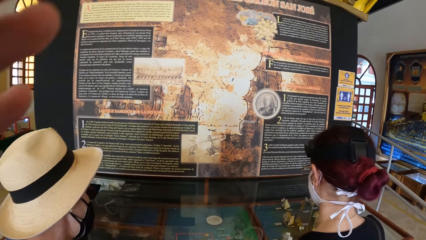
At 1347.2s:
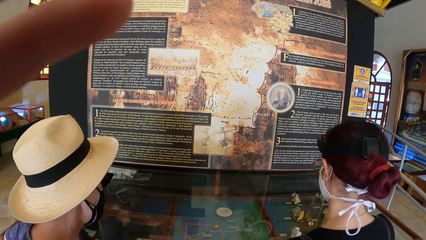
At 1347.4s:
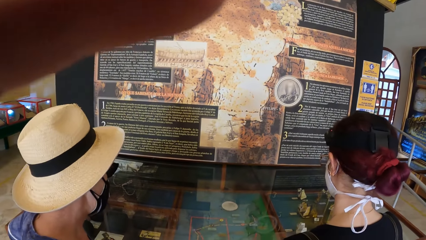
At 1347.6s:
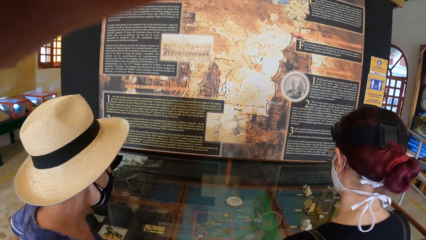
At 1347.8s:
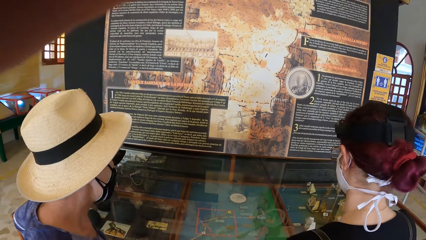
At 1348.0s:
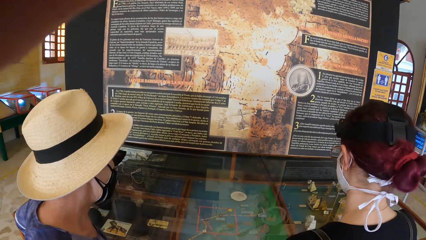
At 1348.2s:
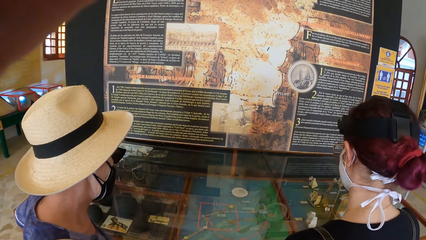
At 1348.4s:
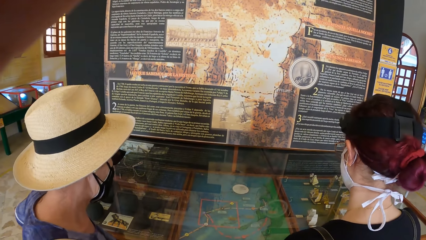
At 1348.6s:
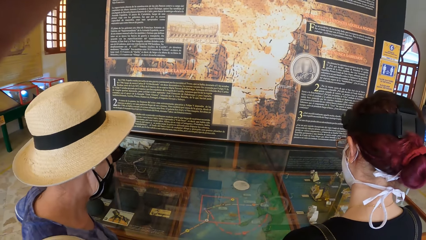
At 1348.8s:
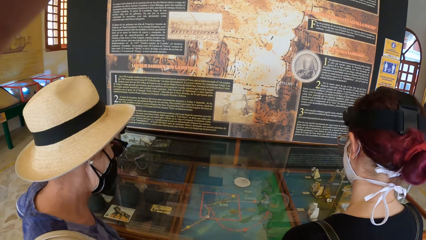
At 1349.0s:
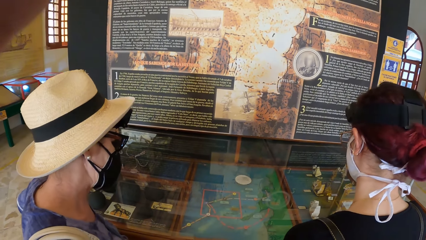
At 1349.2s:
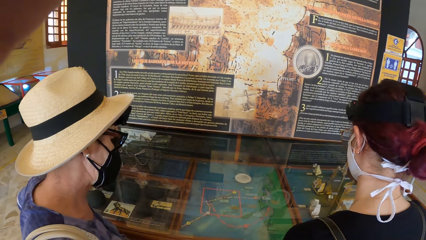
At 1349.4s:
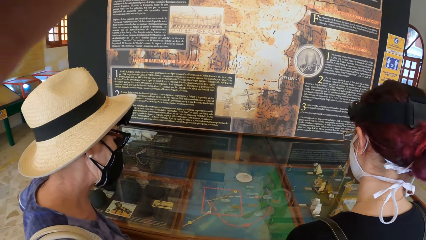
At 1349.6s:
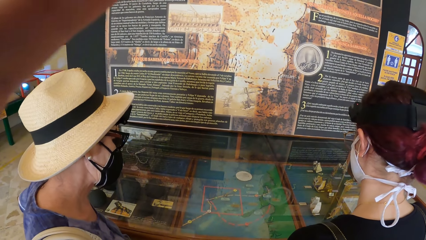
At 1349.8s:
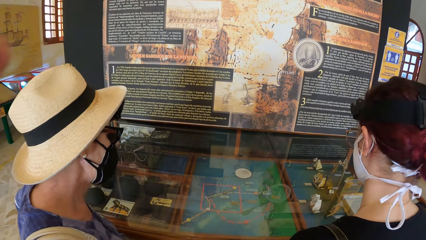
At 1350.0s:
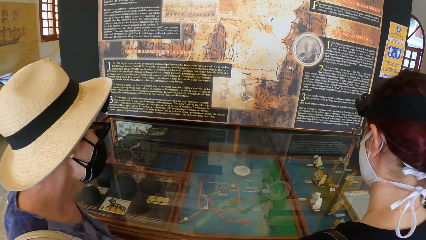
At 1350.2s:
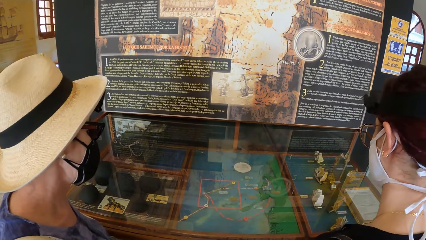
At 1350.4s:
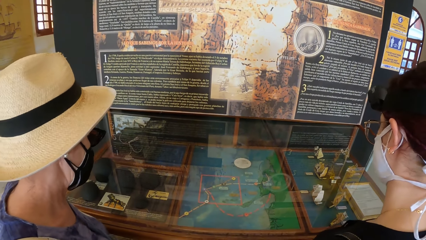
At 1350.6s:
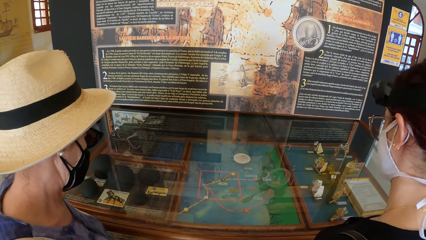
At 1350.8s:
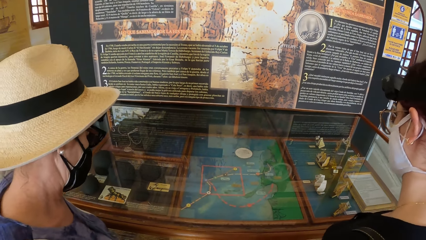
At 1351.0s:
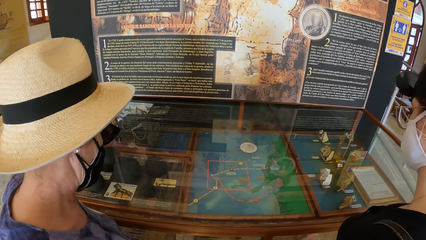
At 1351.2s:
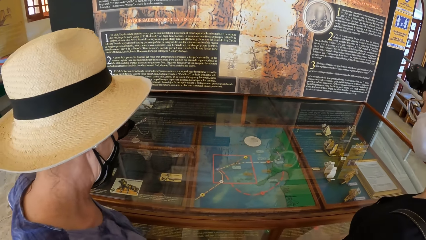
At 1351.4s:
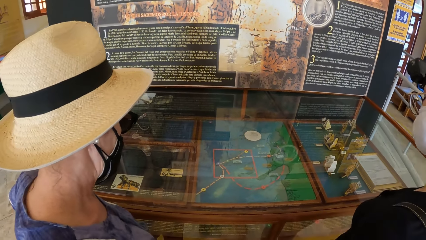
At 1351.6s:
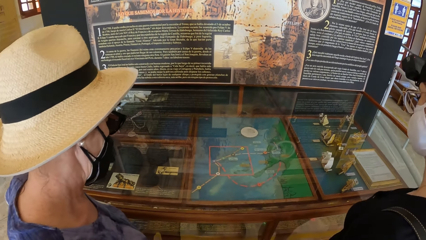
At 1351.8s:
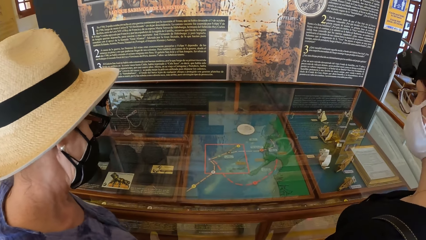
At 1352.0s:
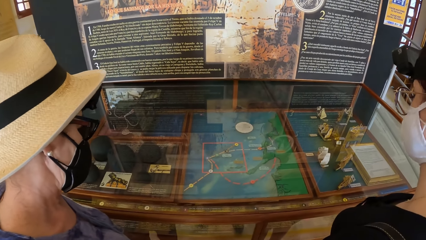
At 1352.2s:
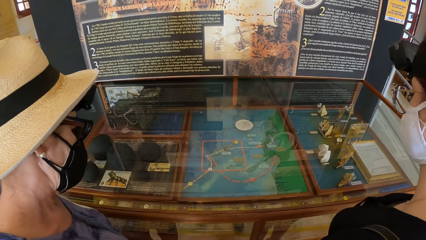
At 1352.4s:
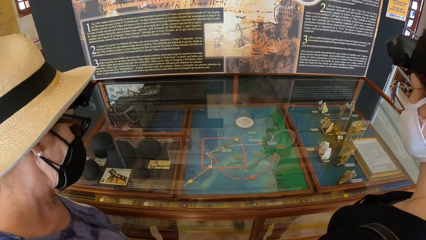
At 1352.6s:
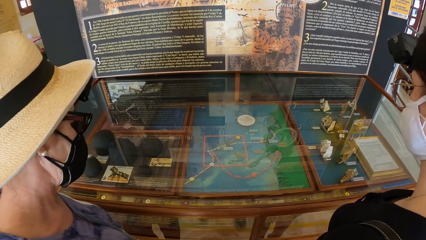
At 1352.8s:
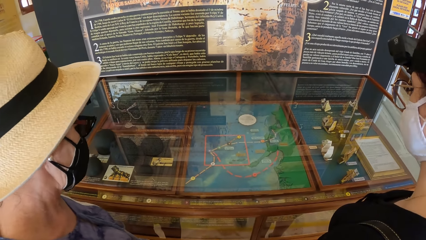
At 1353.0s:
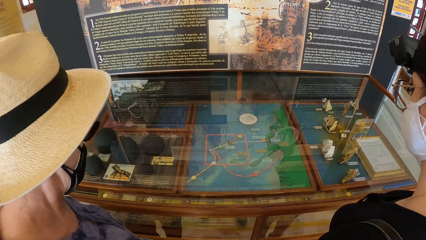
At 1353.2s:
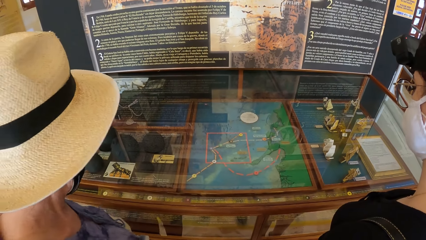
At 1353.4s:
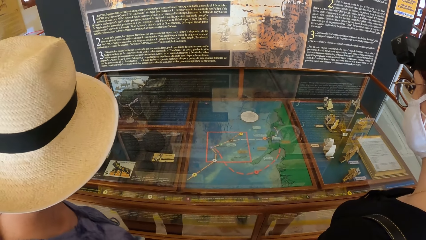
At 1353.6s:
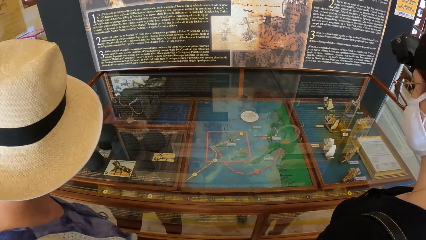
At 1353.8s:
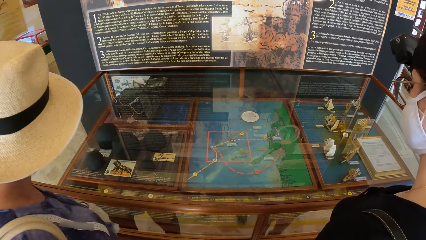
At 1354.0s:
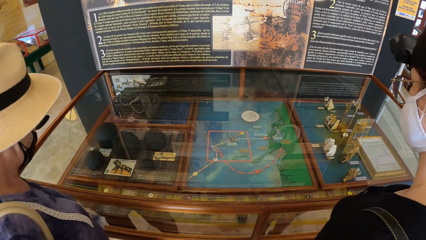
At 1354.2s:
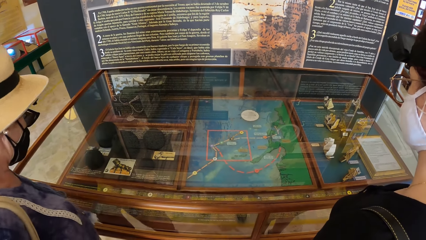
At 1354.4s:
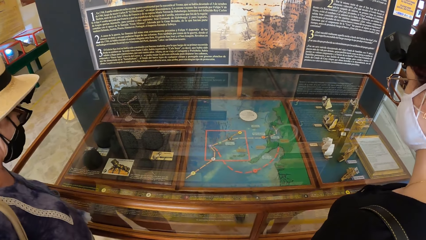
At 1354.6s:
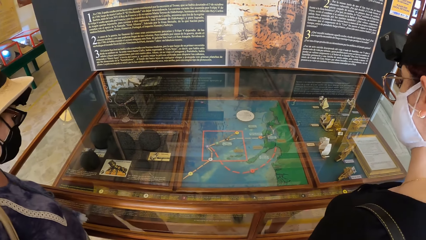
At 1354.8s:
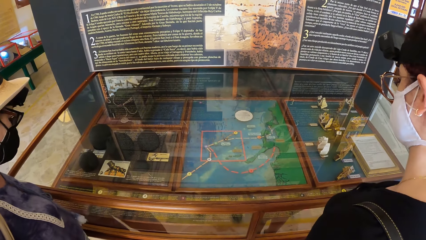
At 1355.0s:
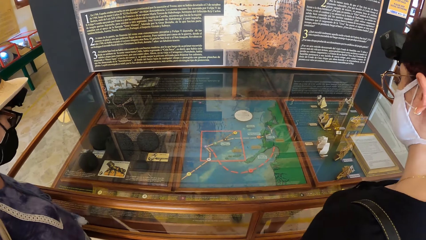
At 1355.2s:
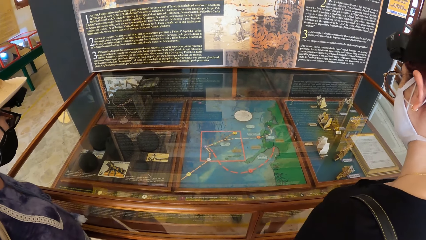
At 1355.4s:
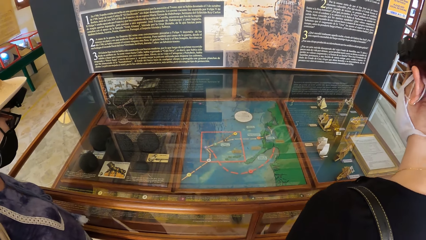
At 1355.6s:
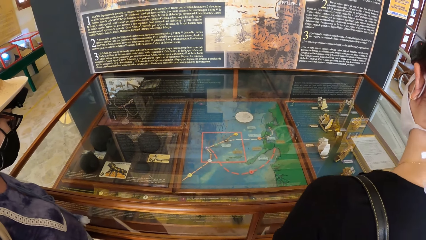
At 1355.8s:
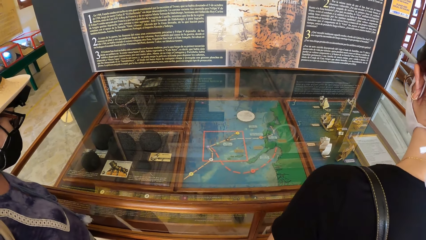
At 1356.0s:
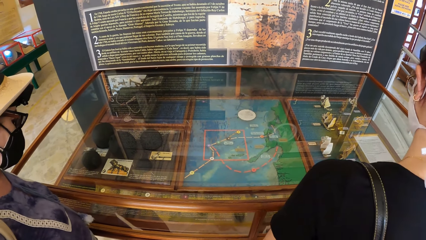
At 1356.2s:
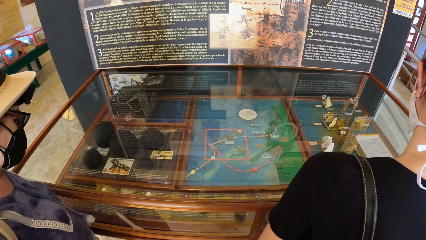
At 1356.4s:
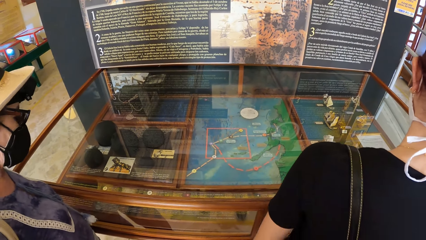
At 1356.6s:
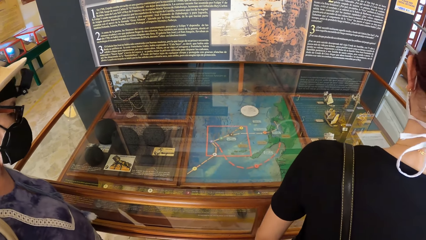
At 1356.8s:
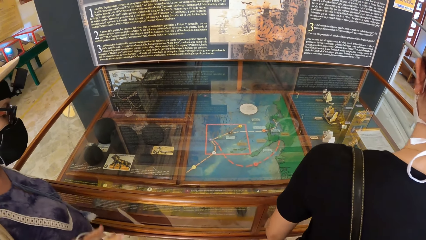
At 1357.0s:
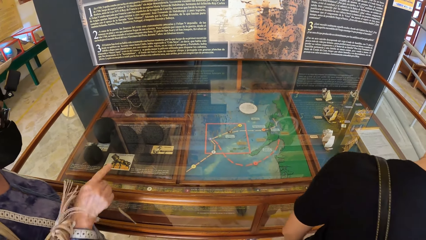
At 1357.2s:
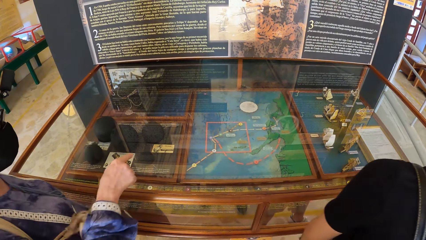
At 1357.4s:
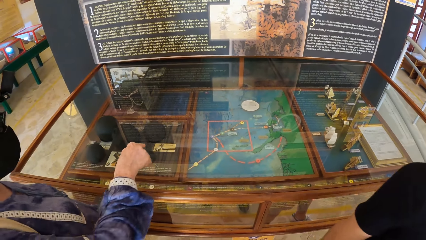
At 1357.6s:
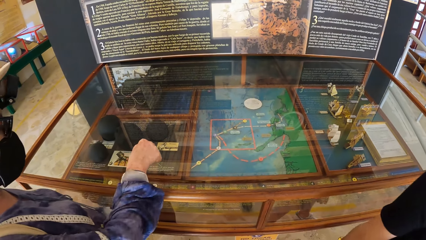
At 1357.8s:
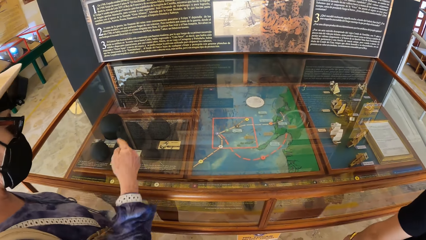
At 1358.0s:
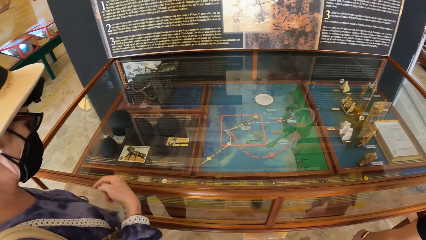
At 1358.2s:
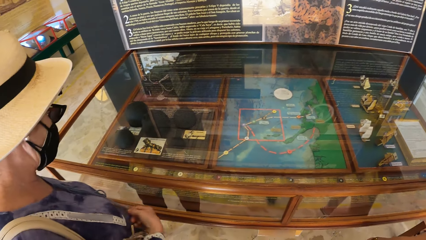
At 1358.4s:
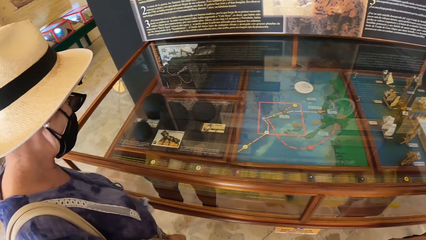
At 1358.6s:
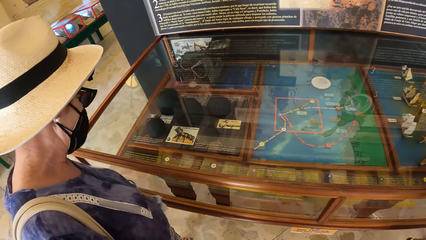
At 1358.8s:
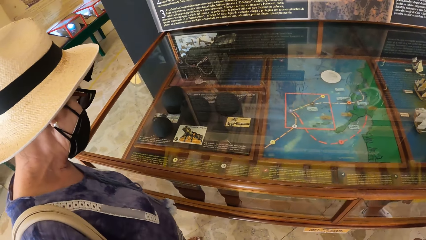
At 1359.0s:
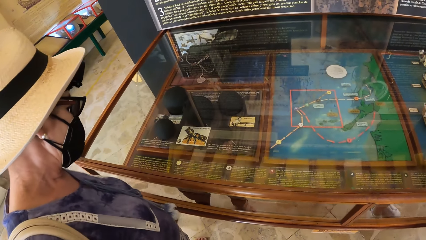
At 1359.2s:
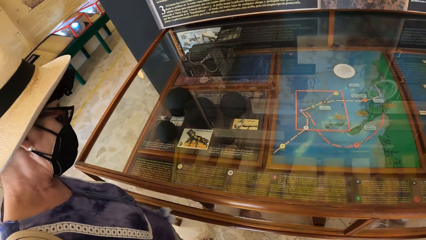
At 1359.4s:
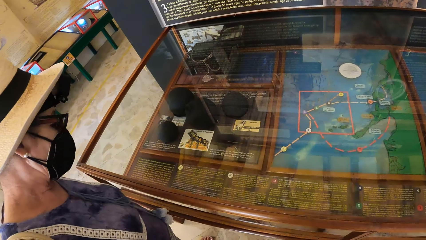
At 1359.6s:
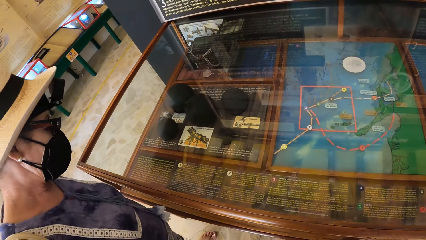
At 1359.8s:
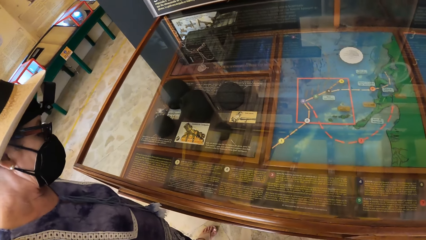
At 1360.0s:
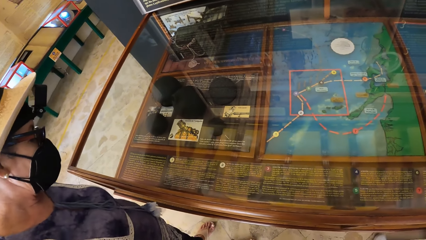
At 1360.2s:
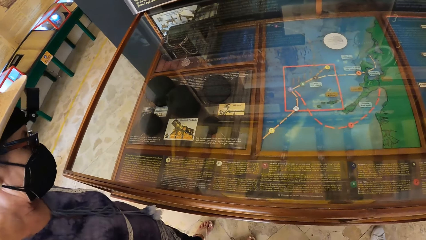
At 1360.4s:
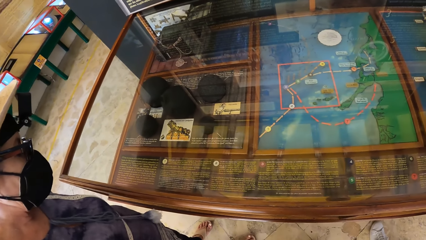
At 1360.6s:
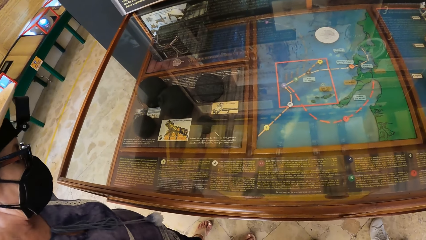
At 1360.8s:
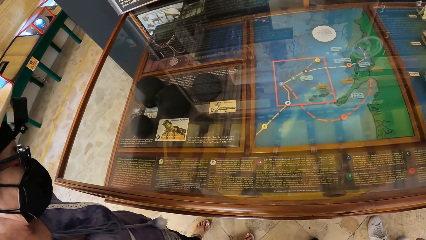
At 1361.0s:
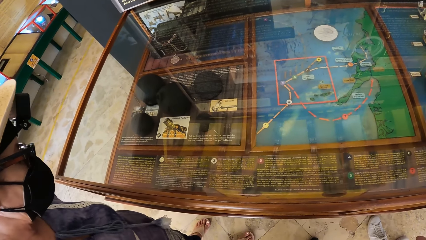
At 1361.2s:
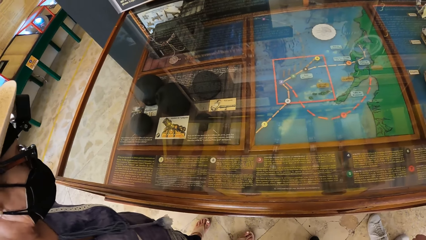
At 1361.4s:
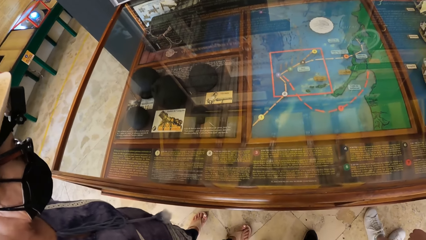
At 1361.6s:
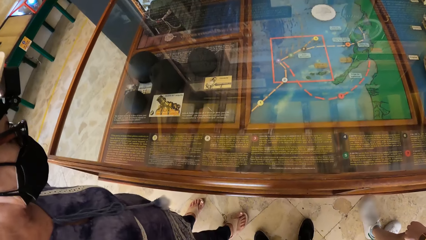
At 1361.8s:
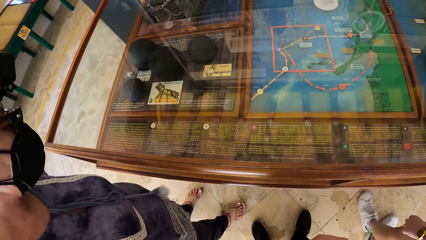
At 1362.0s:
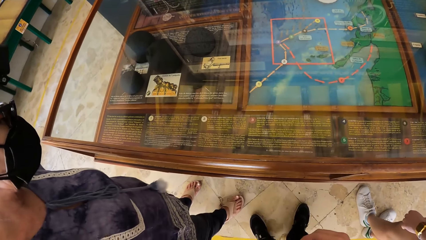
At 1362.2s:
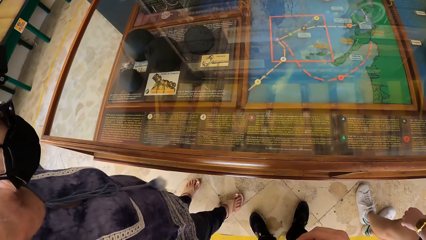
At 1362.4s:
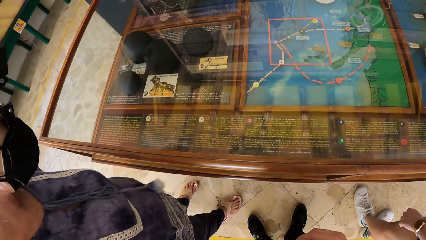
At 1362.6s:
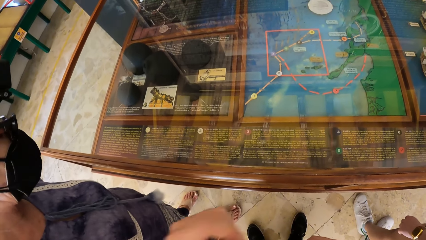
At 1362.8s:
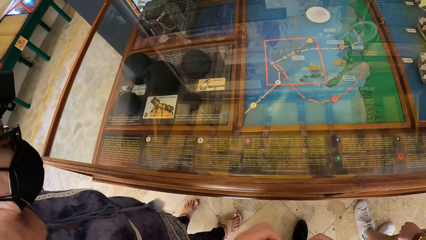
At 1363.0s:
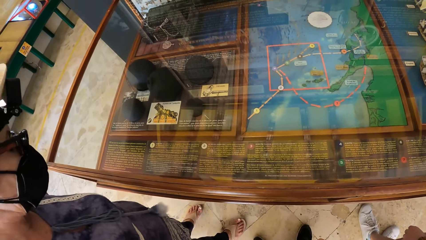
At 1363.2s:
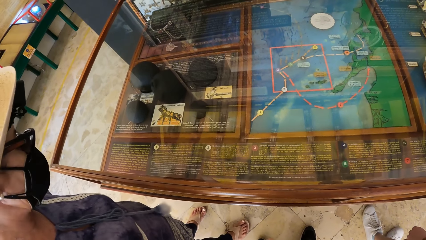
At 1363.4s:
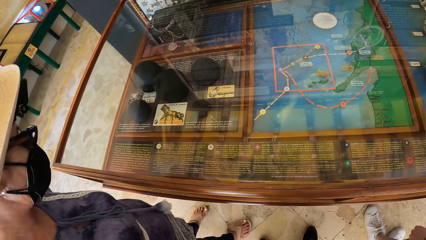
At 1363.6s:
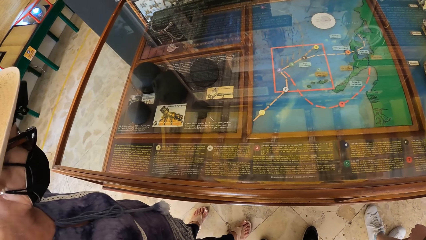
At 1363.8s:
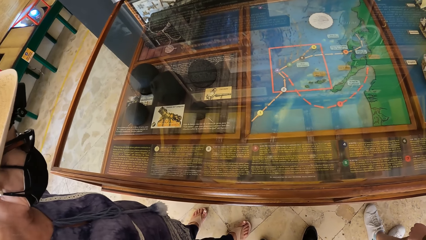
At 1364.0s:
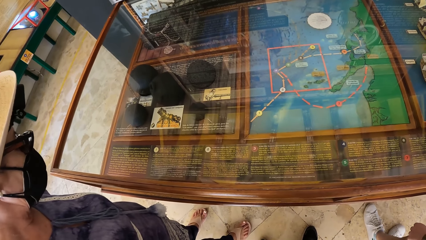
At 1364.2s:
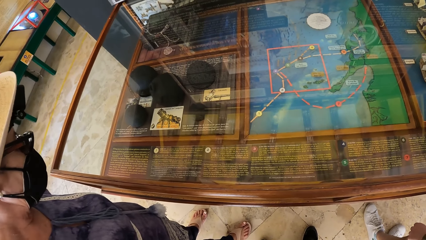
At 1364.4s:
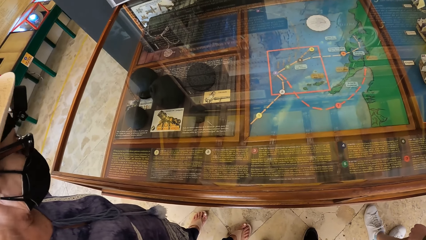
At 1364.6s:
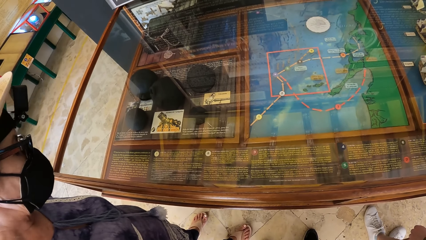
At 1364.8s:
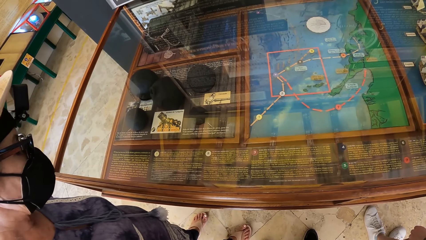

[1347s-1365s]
The camera wearer touches her head with her left hand. She points with the finger. The woman converses with another woman by the exhibition glass. The camera wearer points at the document in the exhibition glass with her right hand. The woman converses with the other woman by the exhibition glass. The camera wearer looks around.
